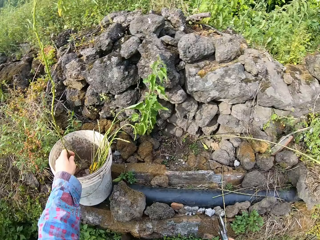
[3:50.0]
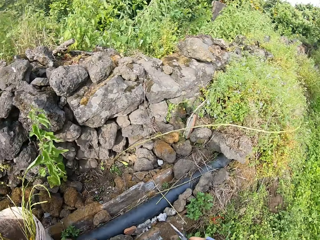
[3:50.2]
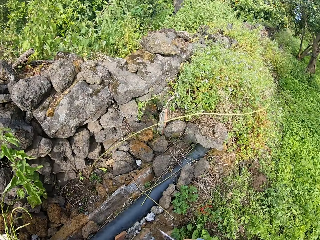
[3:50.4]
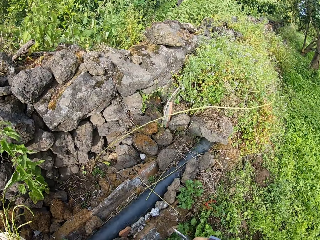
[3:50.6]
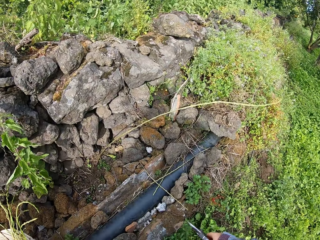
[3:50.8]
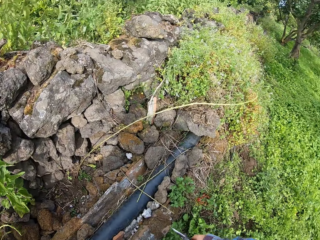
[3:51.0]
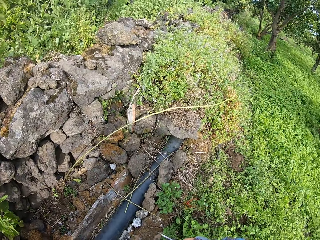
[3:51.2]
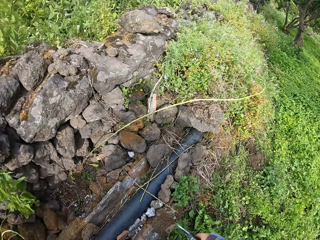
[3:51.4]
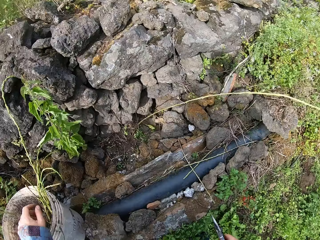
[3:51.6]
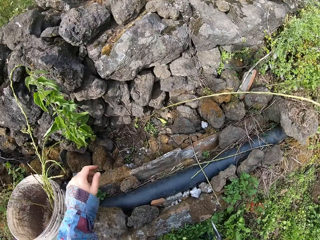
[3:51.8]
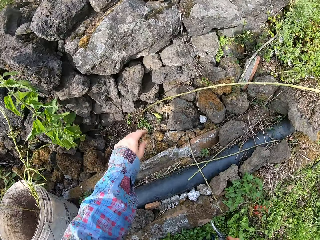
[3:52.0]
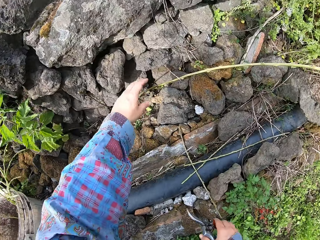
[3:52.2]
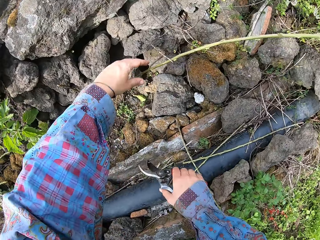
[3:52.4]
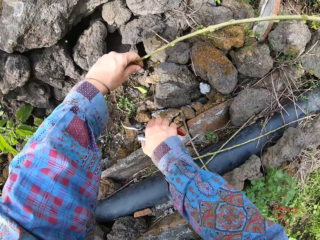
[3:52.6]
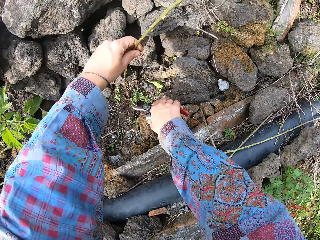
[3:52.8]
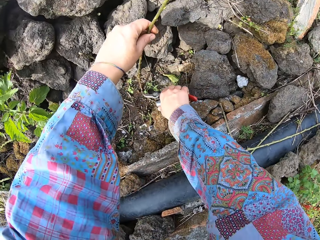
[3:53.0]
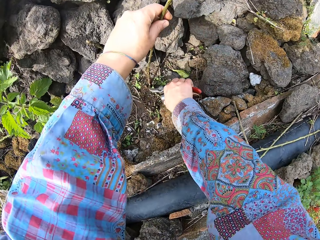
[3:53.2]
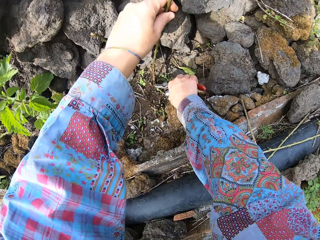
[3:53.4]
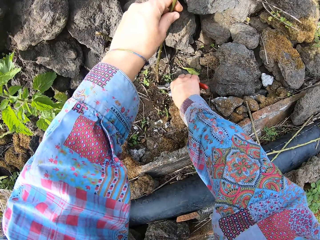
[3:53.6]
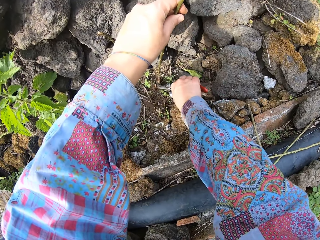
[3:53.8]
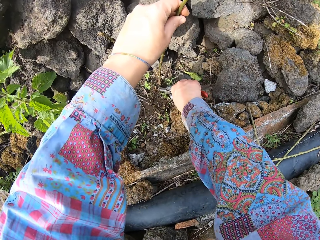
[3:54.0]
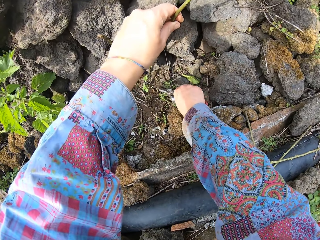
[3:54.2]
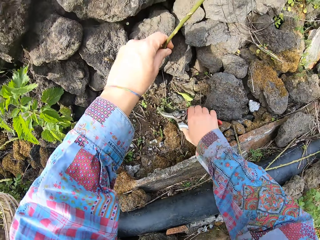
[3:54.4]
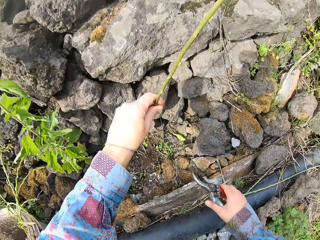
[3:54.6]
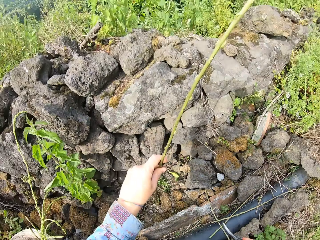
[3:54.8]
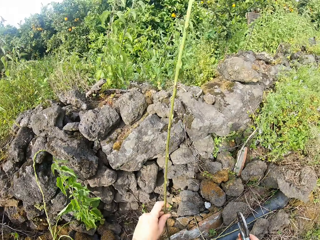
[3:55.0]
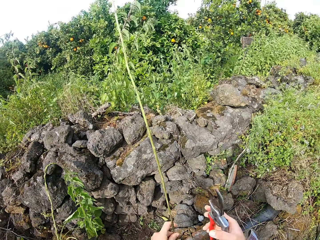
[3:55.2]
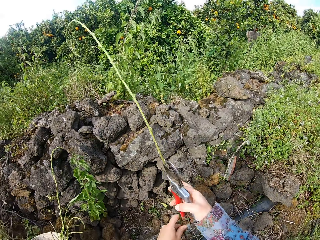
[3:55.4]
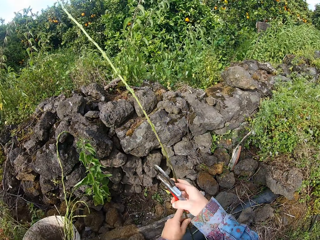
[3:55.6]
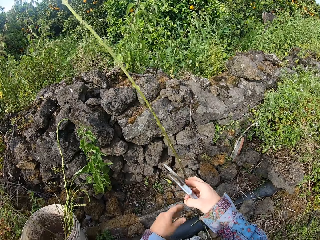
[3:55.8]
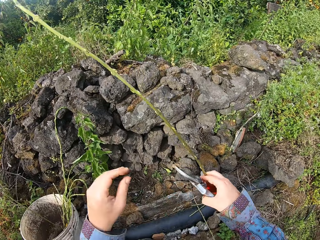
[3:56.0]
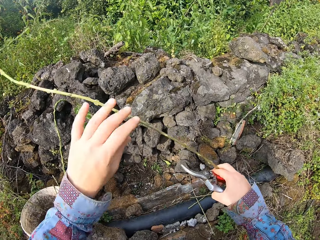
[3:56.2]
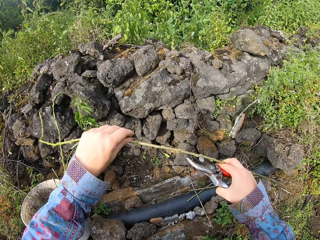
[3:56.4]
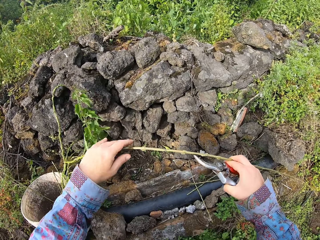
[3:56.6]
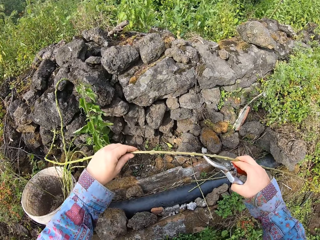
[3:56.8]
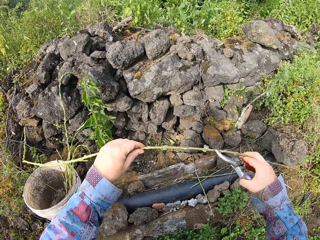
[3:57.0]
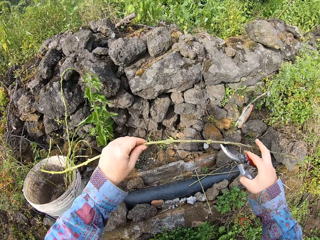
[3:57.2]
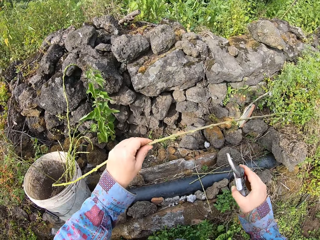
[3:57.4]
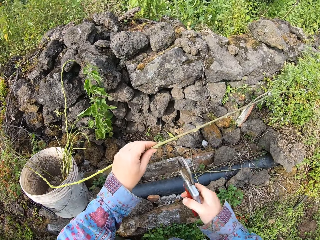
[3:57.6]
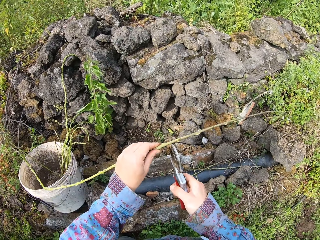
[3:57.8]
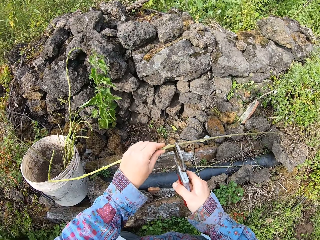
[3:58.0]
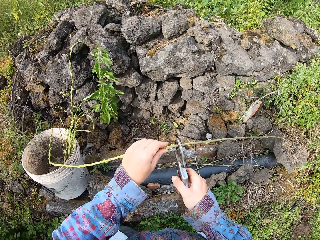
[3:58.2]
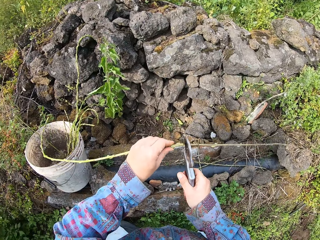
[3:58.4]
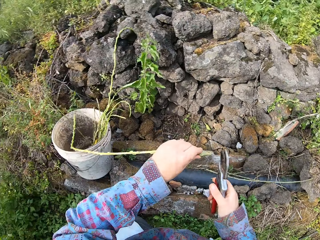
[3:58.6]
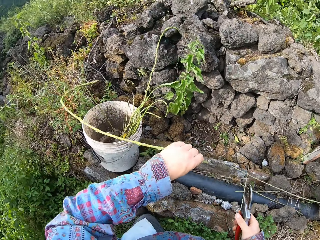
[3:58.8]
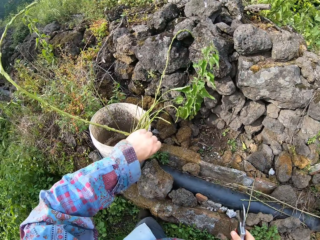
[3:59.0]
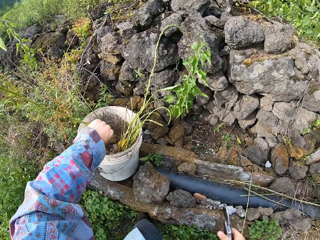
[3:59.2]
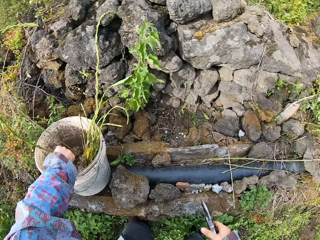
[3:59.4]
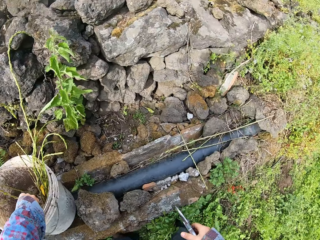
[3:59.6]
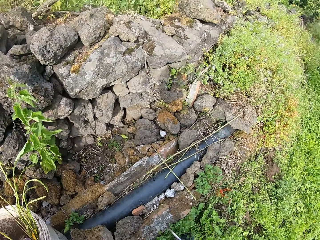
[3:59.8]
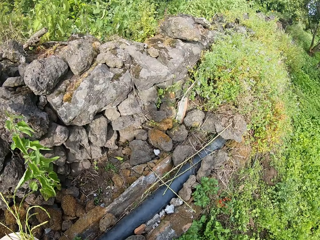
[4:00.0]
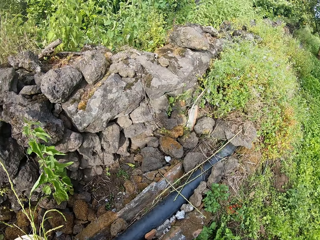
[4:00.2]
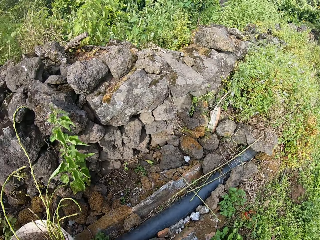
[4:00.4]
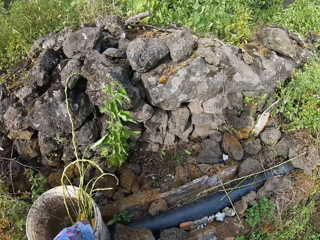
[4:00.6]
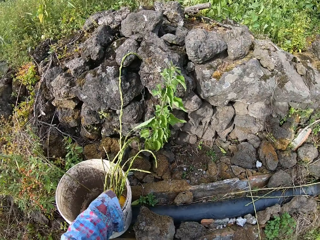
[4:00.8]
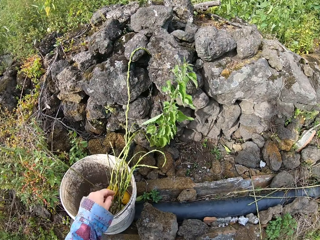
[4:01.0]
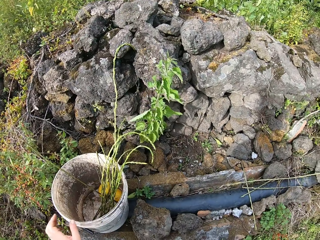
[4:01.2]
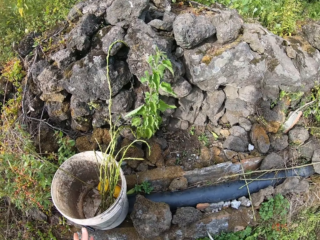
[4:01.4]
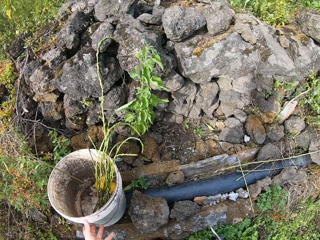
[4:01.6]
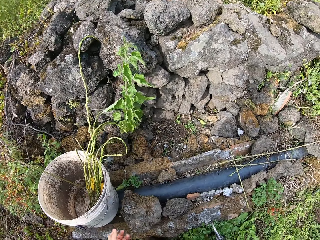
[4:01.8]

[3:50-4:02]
The camera wearer drops the plant in his left hand in the bucket. He stares around. He picks up another plant with his left hand. He holds the plant. He cuts the plant with a pair of pruners in his right hand. He adjusts the plant with both hands. He cuts off a part of the plant with the pair of pruners in his right hand. He drops the plant in his left hand in the bucket. He stares around.

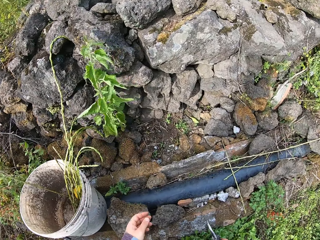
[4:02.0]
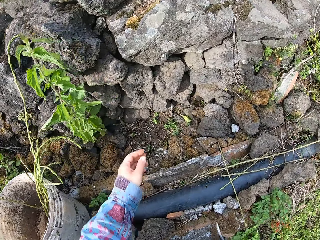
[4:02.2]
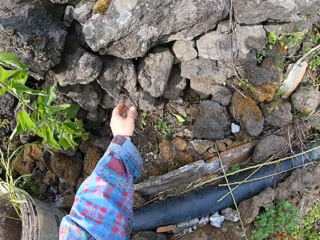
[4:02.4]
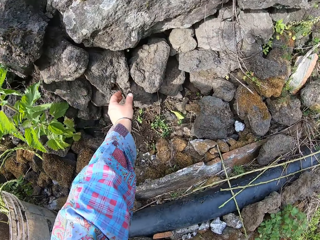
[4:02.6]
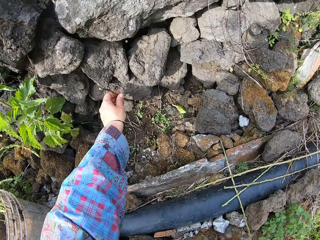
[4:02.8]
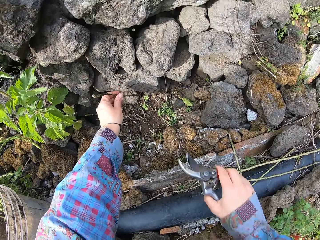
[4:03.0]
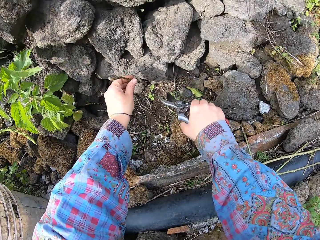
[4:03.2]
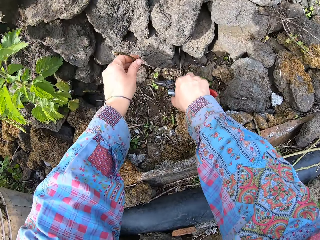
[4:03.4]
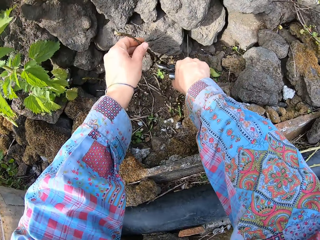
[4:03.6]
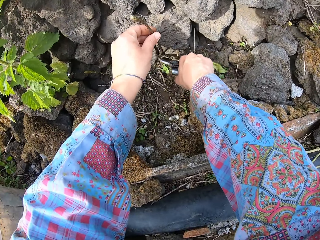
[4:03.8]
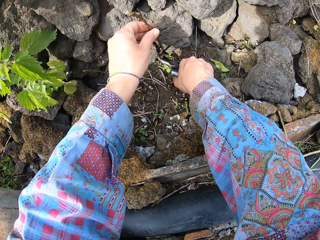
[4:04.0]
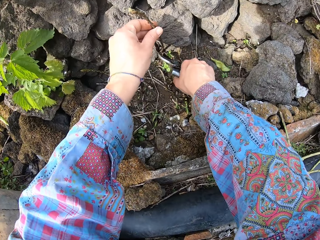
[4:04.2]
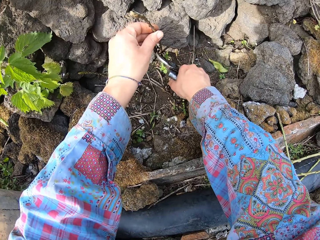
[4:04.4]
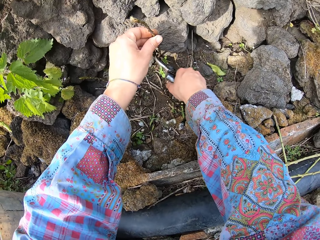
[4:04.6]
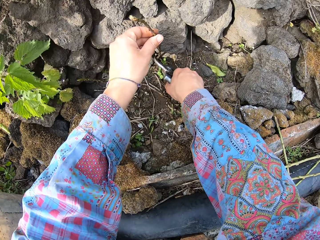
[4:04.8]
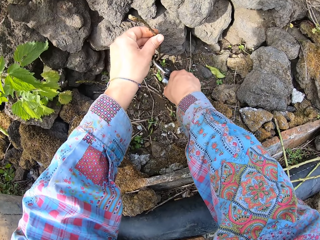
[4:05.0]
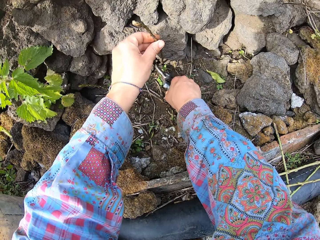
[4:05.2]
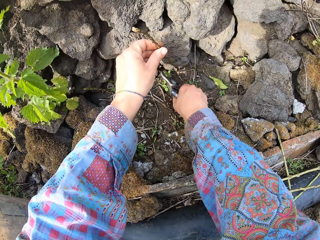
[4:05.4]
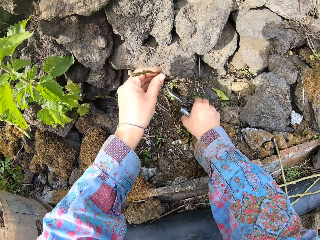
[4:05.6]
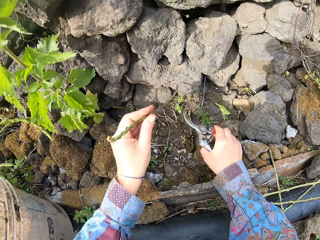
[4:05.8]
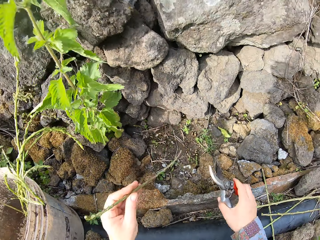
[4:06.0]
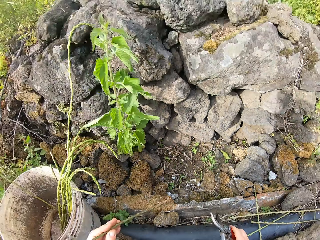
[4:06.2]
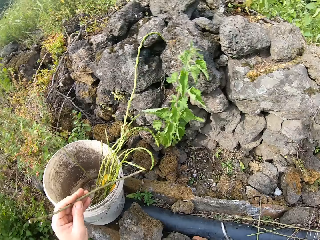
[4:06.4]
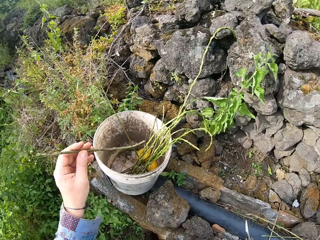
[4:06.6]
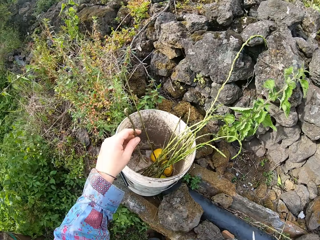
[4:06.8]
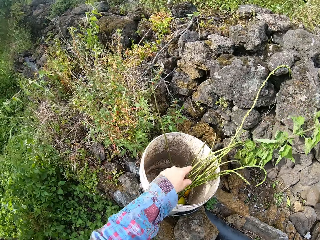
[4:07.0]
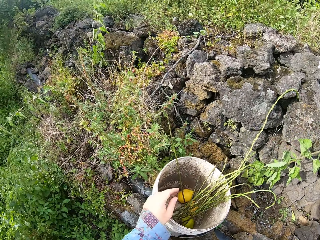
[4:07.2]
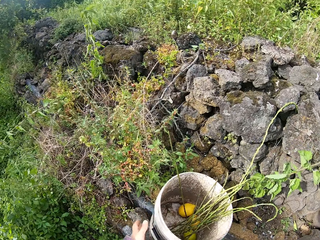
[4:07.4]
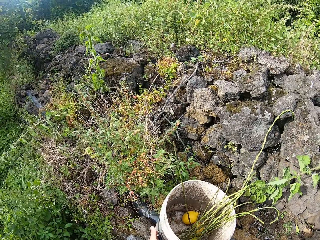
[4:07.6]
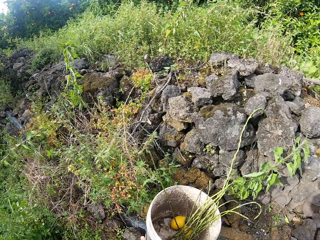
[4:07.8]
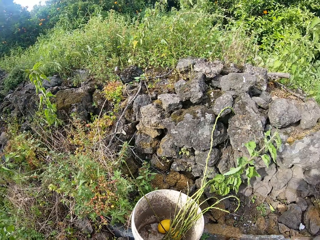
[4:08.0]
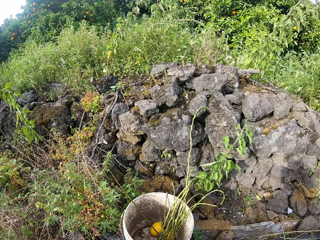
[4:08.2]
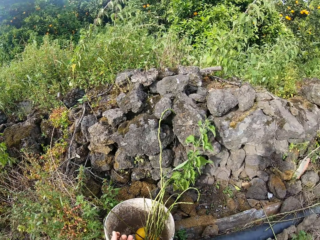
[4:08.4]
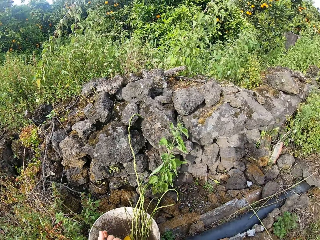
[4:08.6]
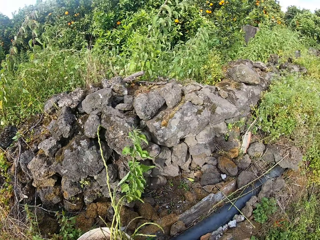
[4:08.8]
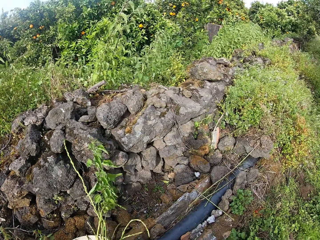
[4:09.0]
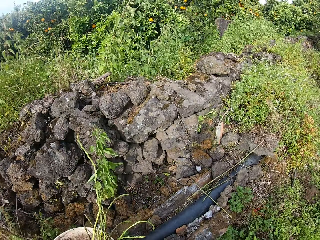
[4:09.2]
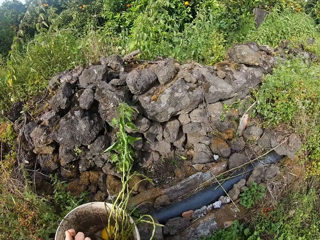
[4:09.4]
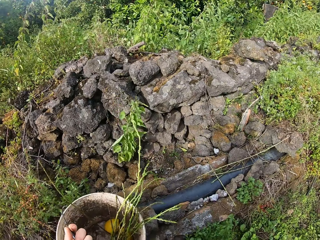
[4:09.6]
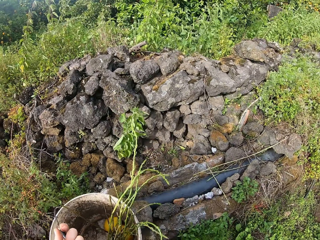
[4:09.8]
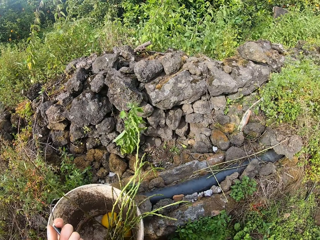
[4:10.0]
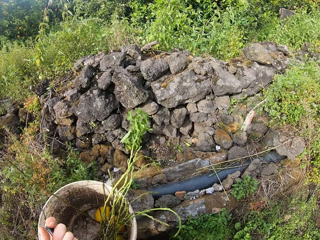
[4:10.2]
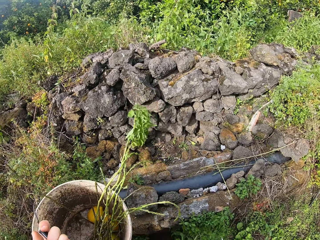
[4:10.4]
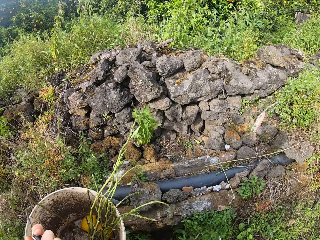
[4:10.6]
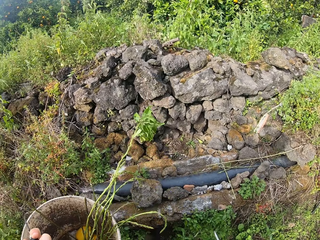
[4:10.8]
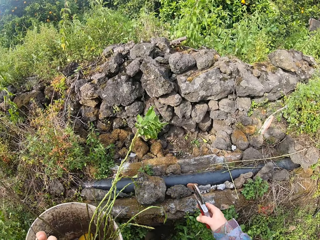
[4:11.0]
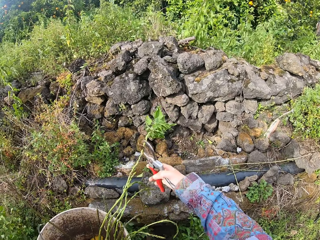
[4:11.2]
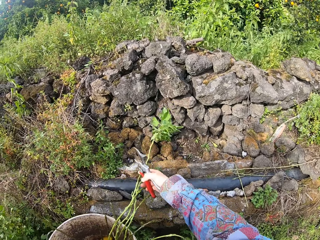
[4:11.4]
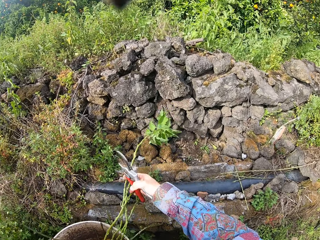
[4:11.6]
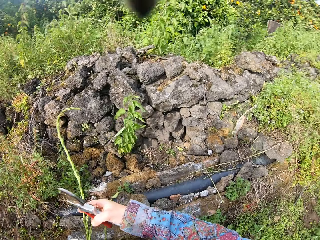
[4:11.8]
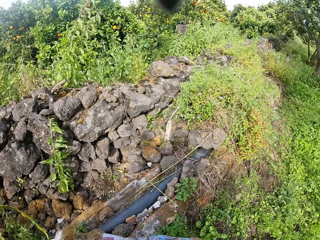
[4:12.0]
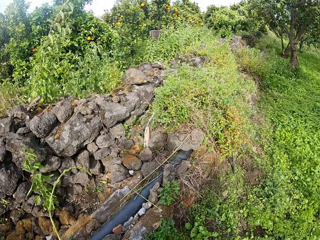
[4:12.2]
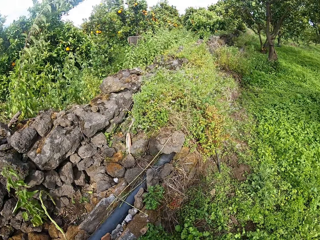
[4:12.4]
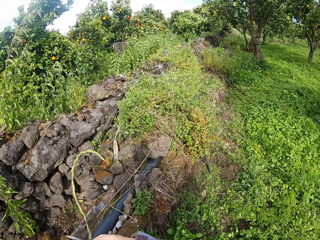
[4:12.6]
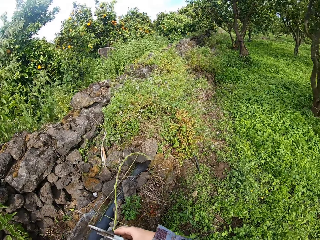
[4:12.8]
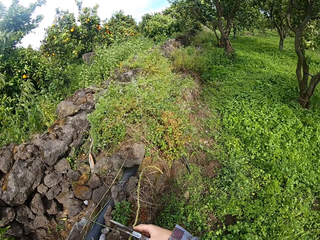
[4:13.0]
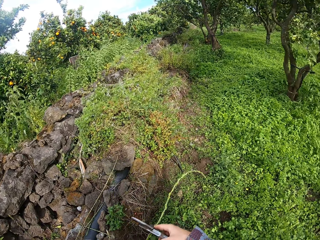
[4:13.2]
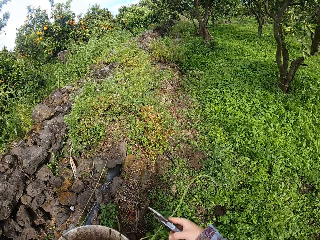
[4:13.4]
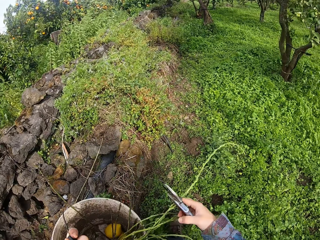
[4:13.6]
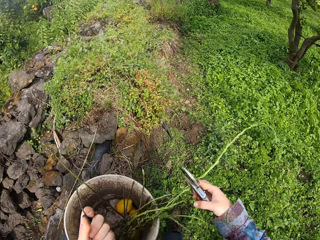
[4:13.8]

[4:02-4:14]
The camera wearer picks up another plant with his left hand. He holds the plant. He cuts the plant with a pair of pruners in his right hand. He drops the plant in his left hand in the bucket. He stares around. He lifts the bucket with his left hand. He adjusts a plant with his right hand. He holds the plant. He walks to another part of the farm with the bucket in his left hand.
